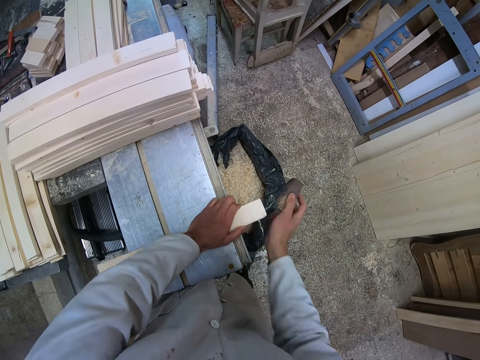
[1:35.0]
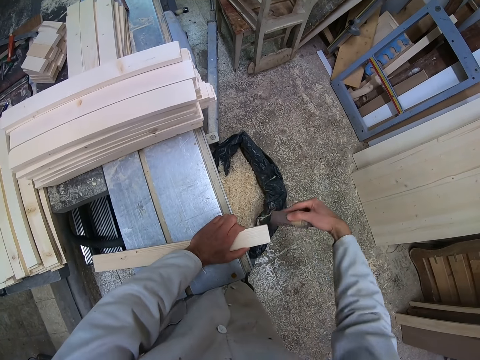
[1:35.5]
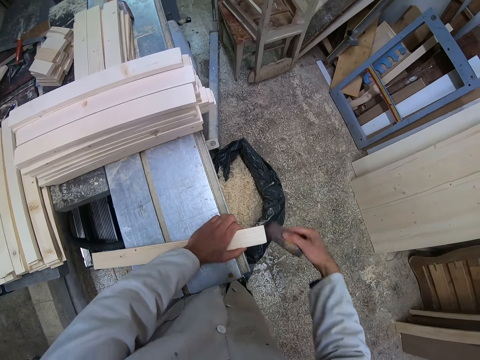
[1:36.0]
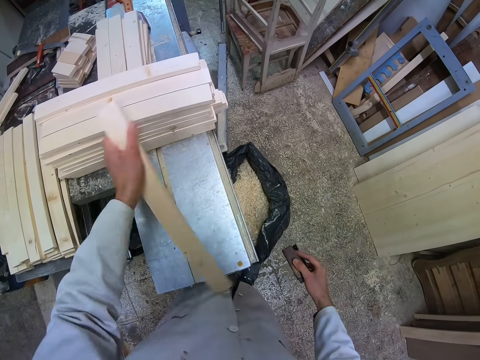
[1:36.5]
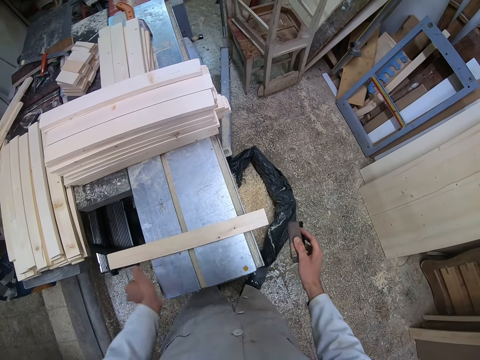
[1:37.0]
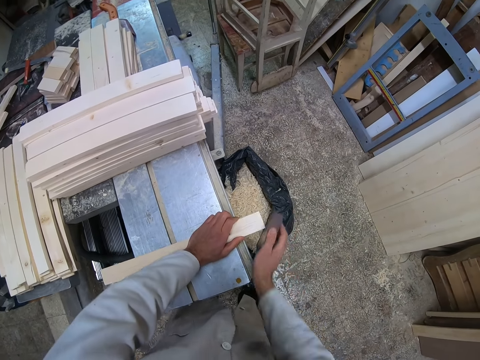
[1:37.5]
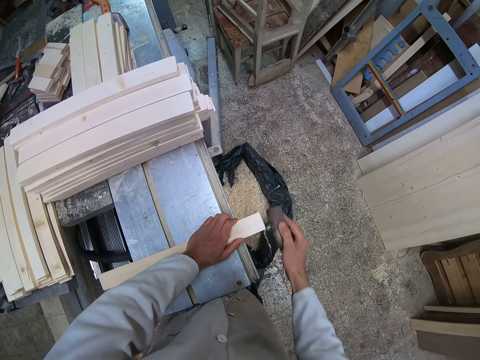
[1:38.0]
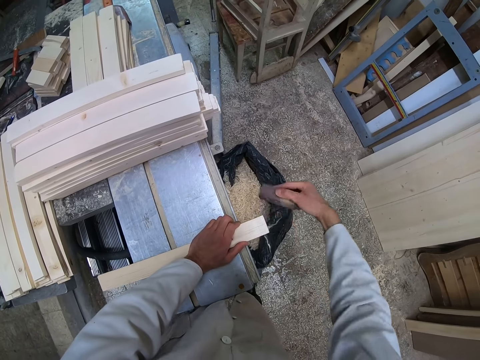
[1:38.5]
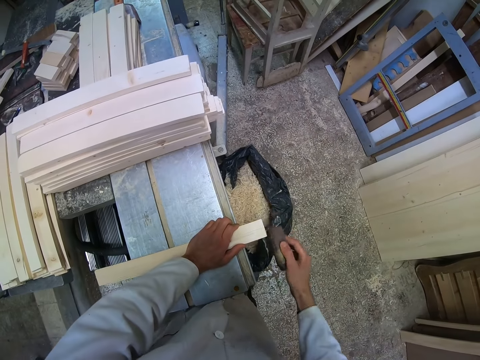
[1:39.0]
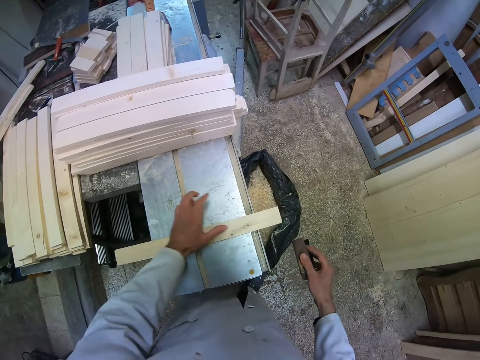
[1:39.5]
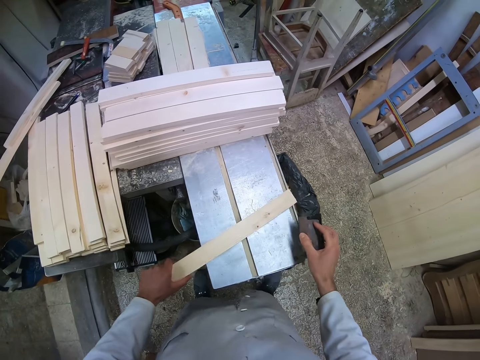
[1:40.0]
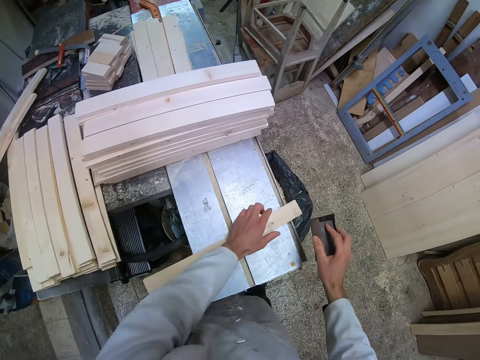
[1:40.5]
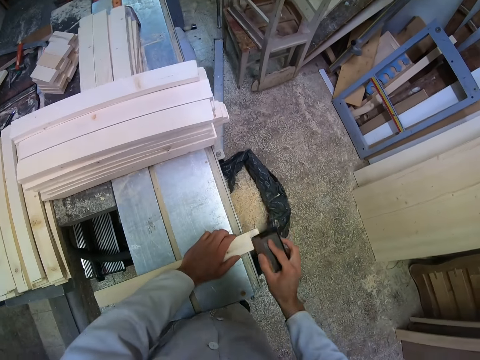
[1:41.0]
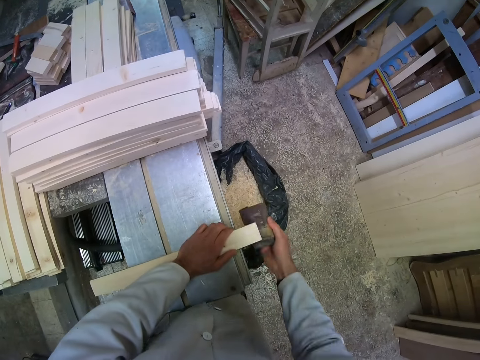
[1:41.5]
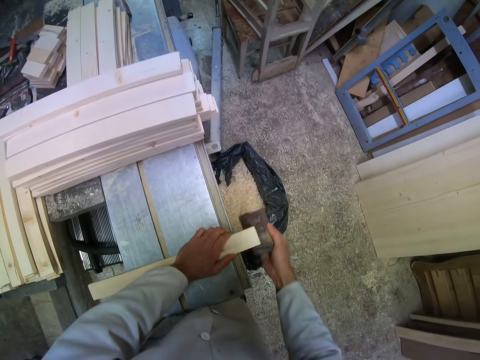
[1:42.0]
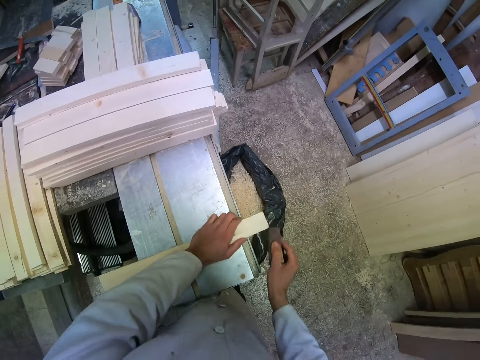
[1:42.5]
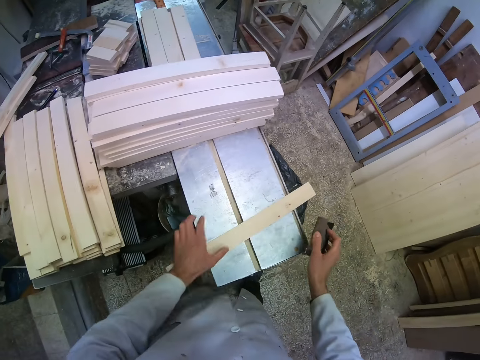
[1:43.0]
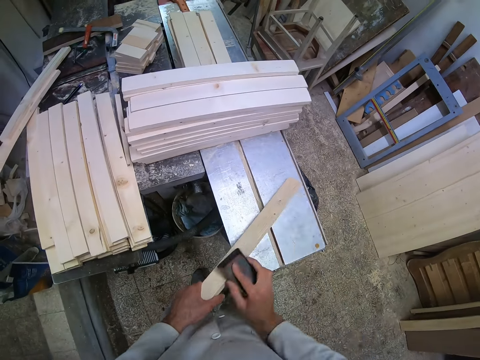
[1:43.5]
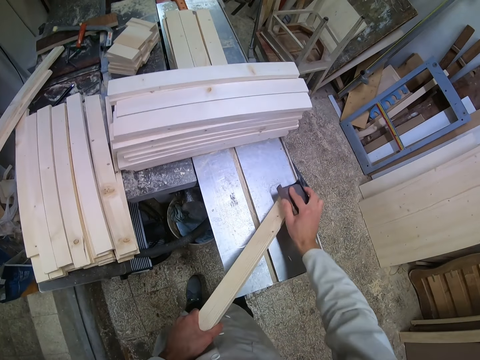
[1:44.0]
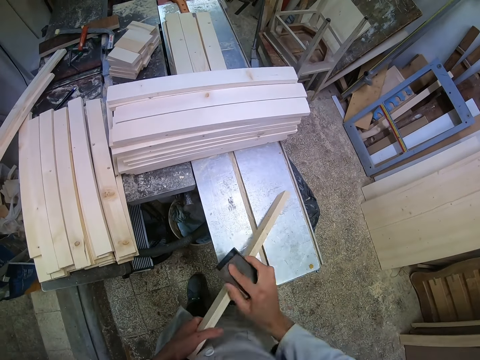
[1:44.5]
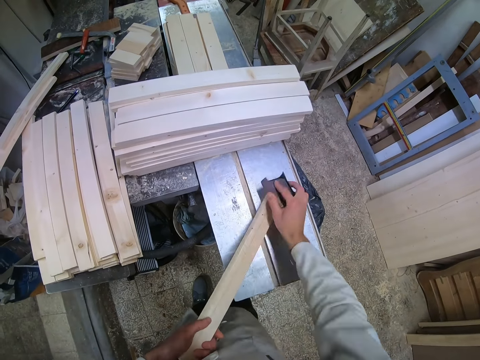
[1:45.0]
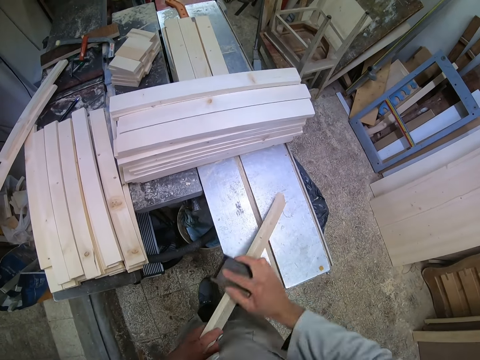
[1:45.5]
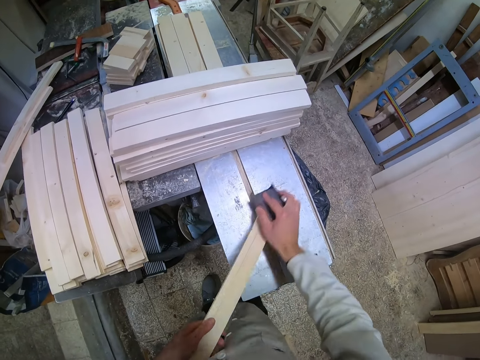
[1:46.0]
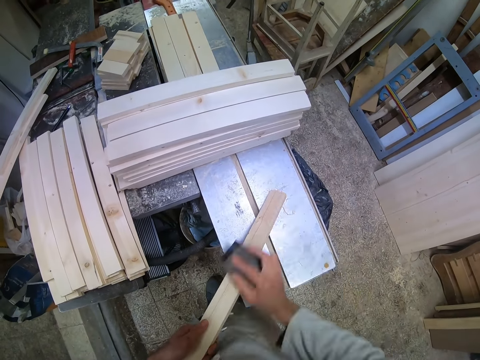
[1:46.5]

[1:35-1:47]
The camera wearer flips the piece of wood. They smoothen the piece of wood with the sandpaper.

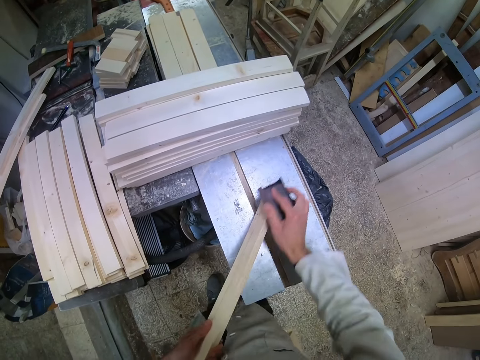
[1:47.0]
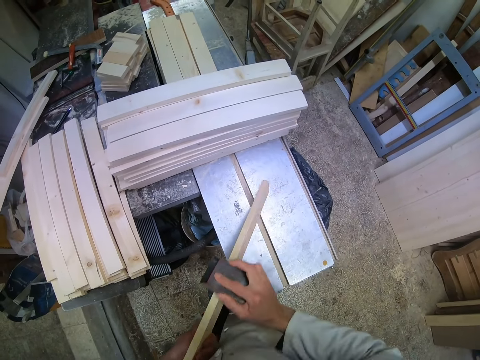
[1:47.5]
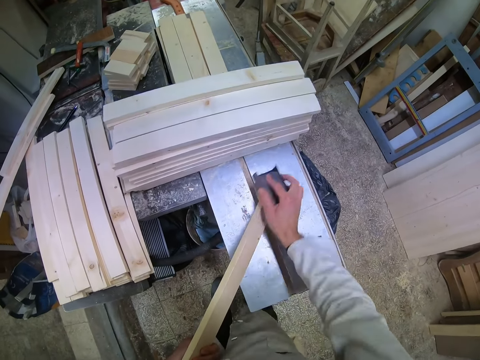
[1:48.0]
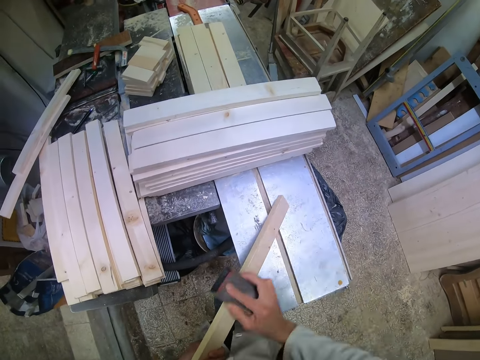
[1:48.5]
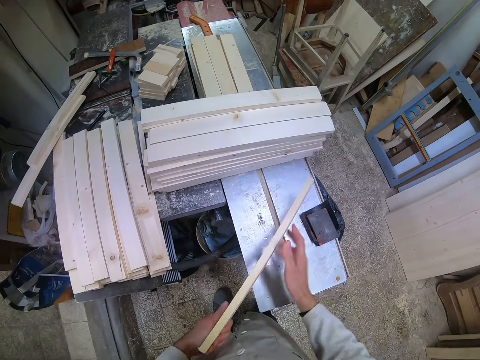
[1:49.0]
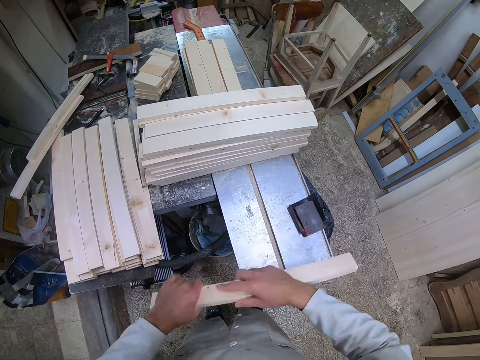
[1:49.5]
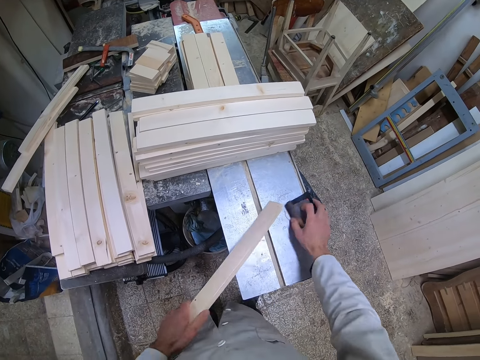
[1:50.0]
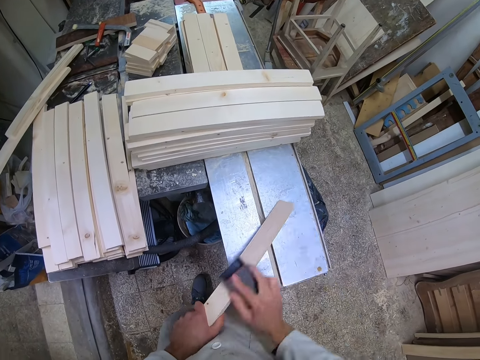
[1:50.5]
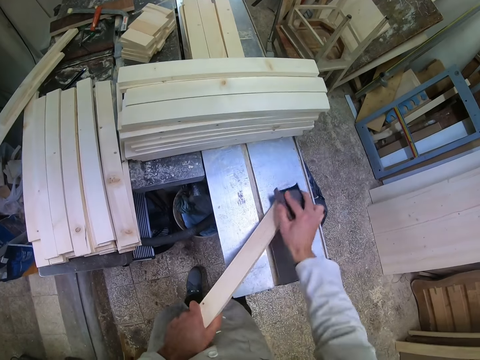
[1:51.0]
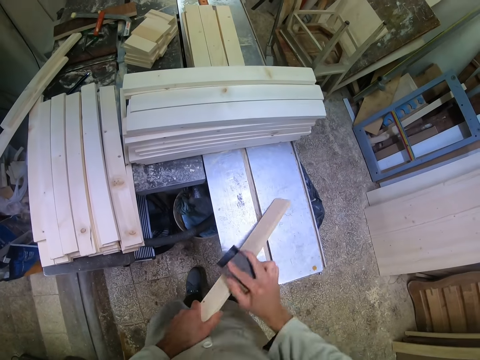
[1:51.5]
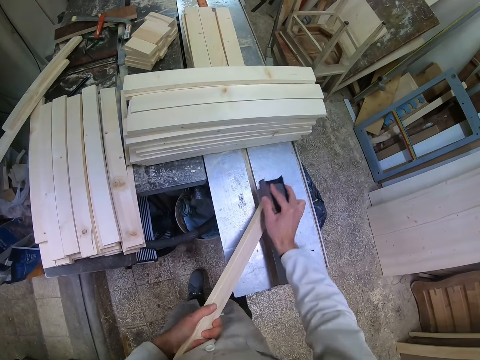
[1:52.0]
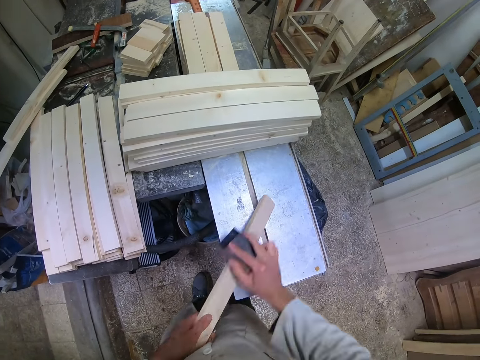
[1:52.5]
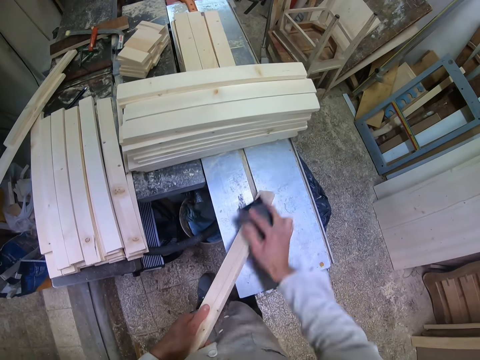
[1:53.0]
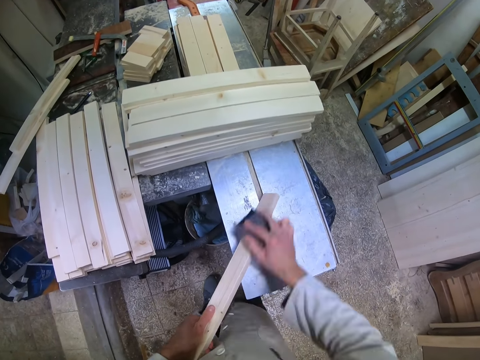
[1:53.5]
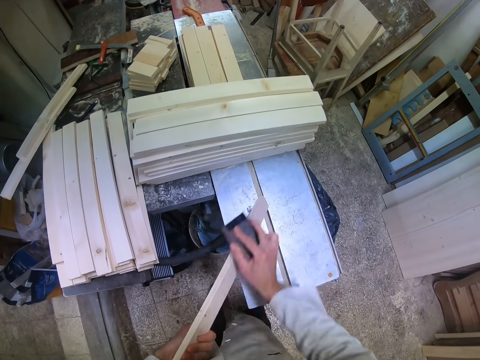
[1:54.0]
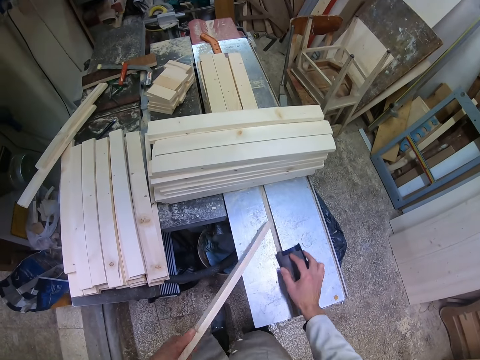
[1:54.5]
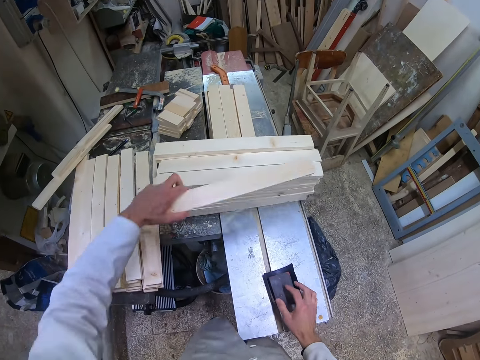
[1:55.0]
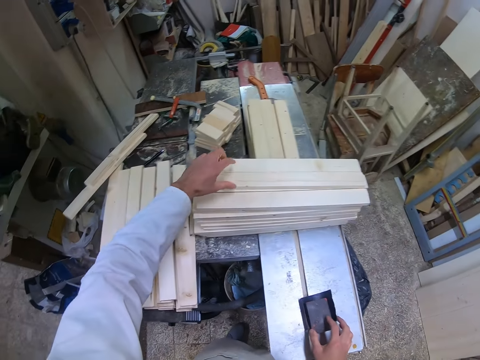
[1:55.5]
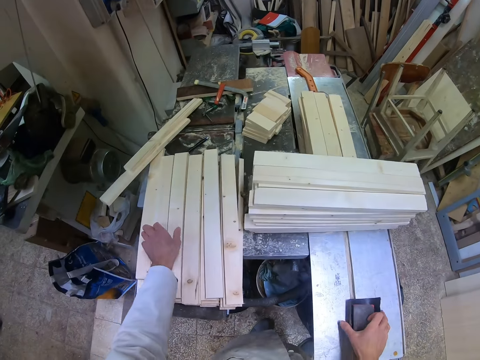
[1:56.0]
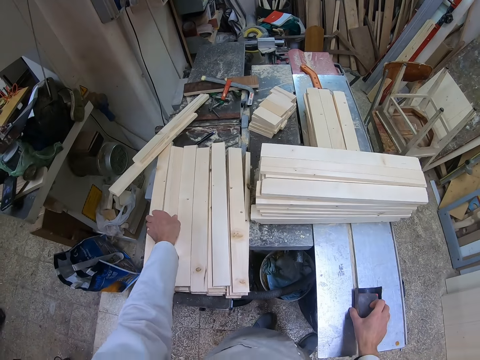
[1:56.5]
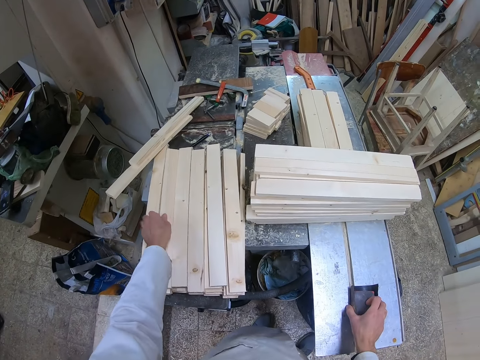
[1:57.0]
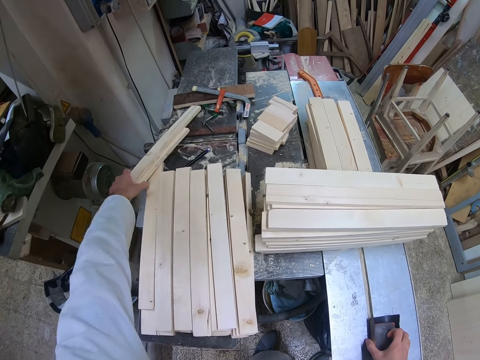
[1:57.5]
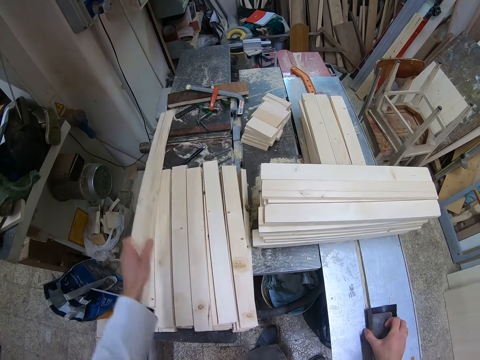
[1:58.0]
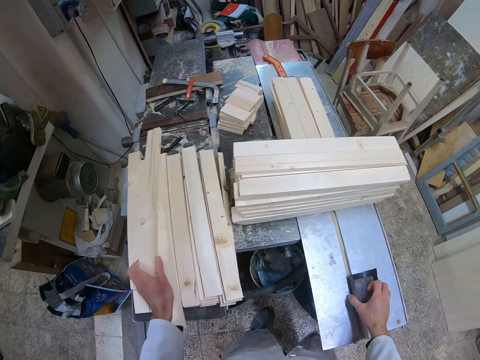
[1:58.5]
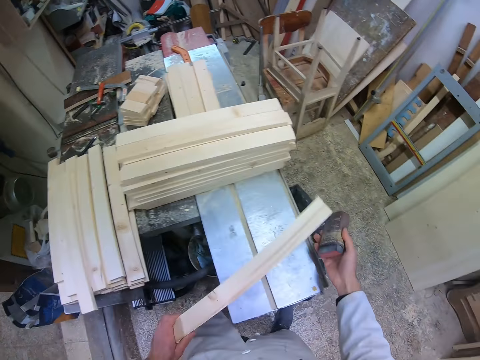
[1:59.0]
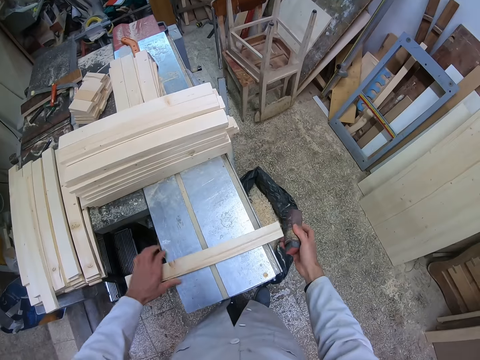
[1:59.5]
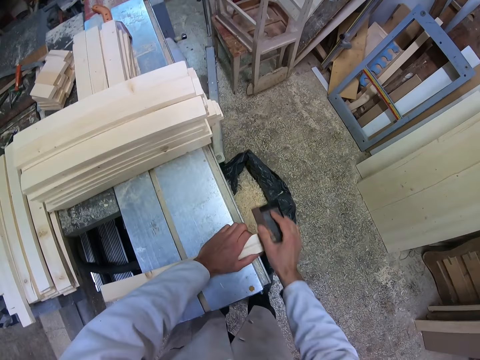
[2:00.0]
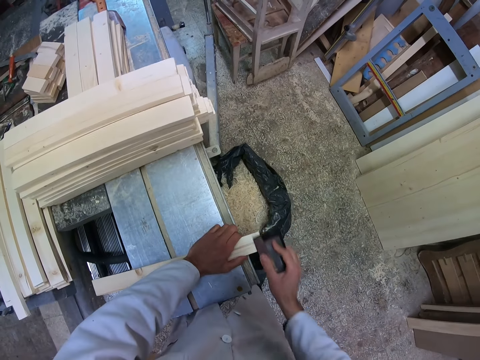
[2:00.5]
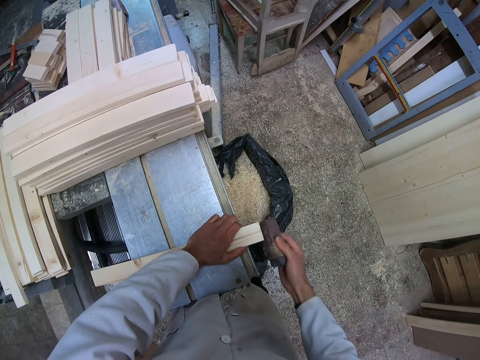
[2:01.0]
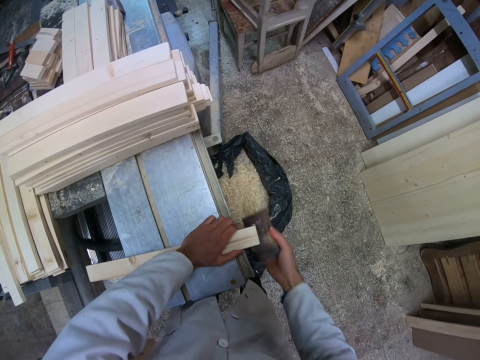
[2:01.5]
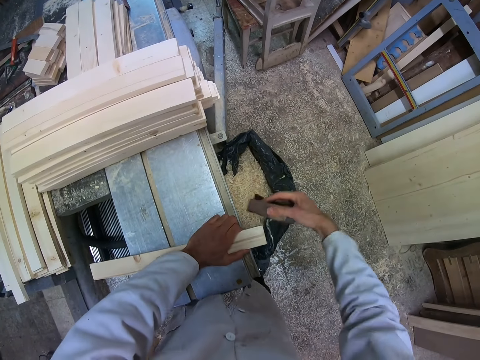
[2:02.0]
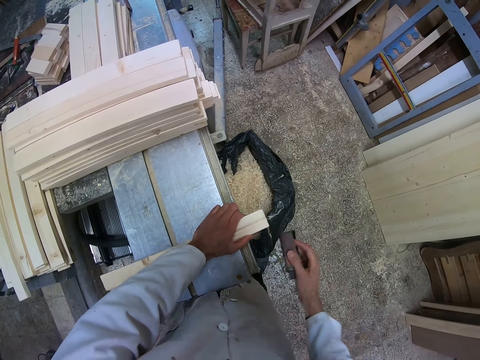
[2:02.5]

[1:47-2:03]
The camera wearer drops the sandpaper on the cutting machine. He flips the piece of wood or timber, picks up the piece of timber on the table, and smoothens the piece of wood with the sandpaper. He drops the sandpaper on the cutting machine and drops the piece of wood on the other pieces of wood on the cutting machine. He picks up another piece of wood on the table with his left hand. He places the piece of wood on the cutting machine and smoothens the piece of wood with the sandpaper.
